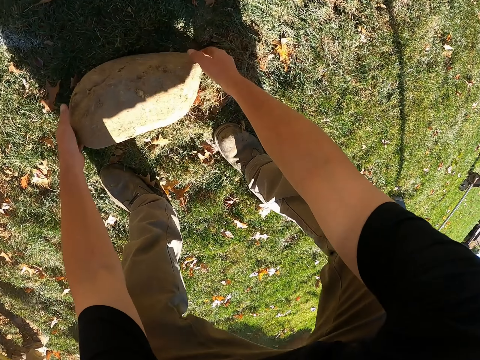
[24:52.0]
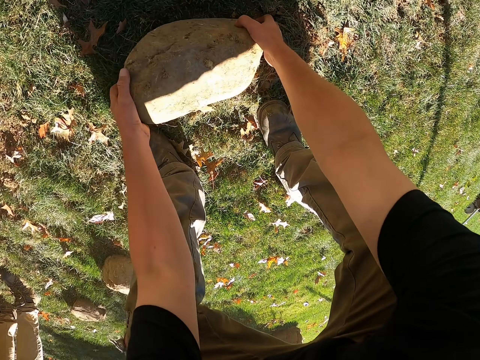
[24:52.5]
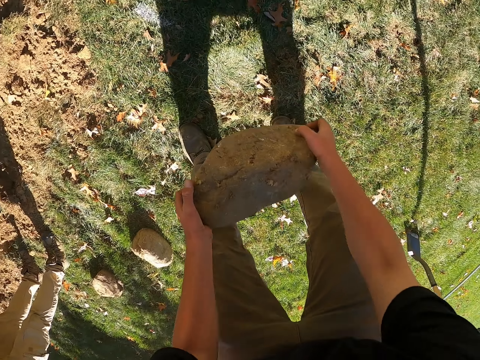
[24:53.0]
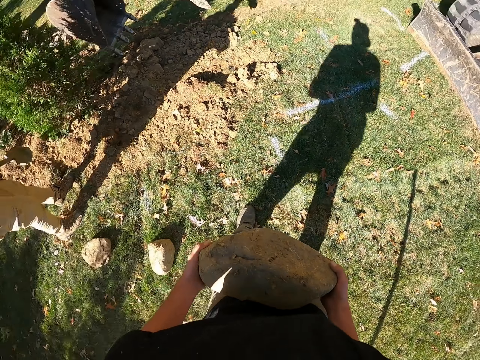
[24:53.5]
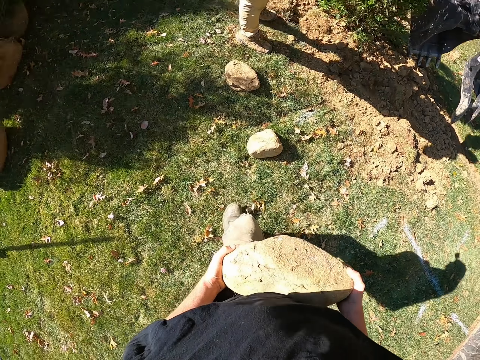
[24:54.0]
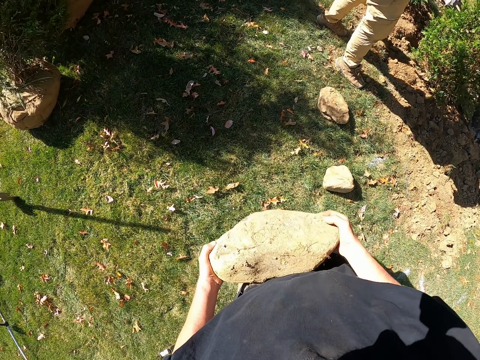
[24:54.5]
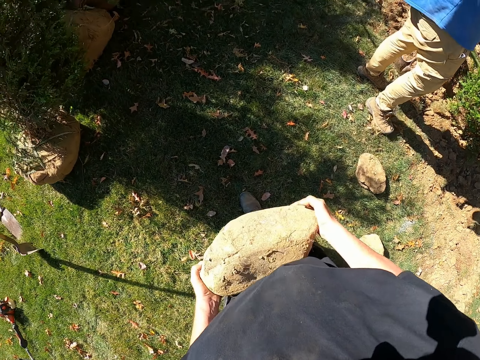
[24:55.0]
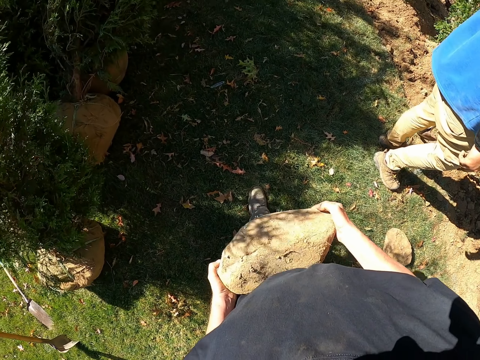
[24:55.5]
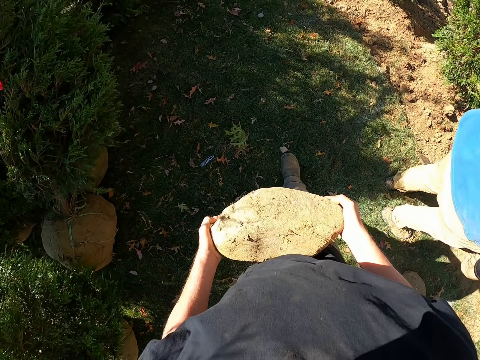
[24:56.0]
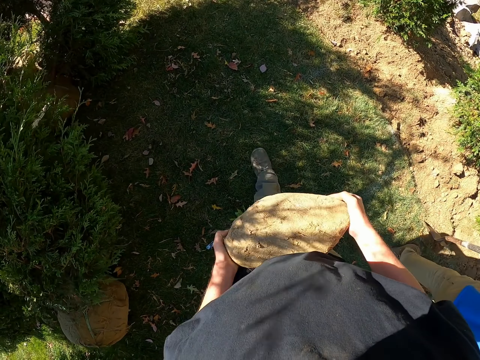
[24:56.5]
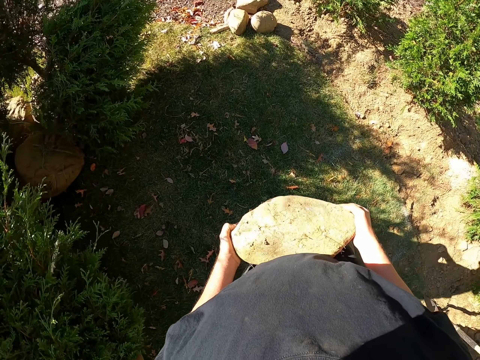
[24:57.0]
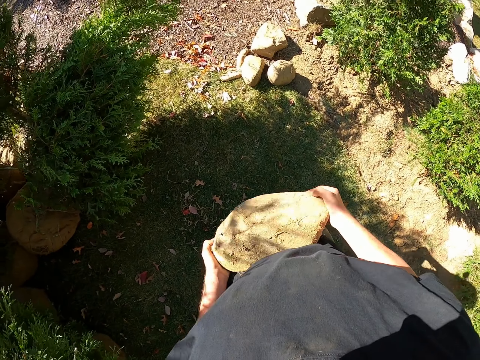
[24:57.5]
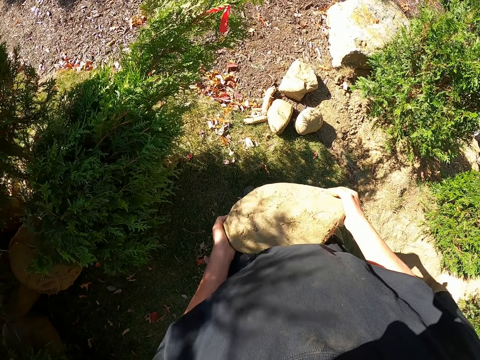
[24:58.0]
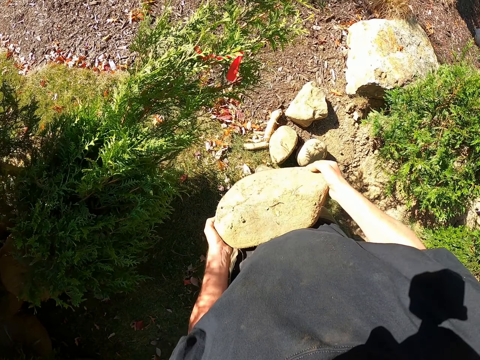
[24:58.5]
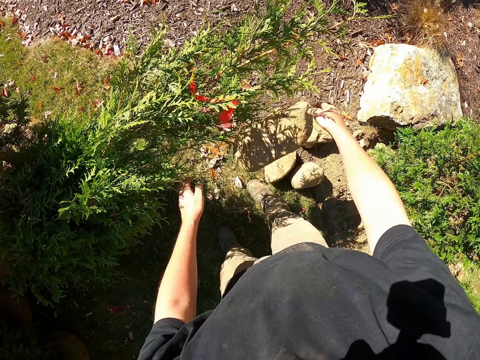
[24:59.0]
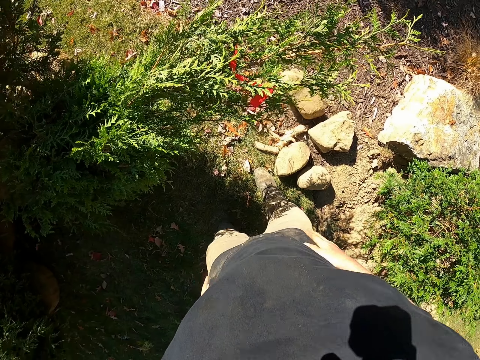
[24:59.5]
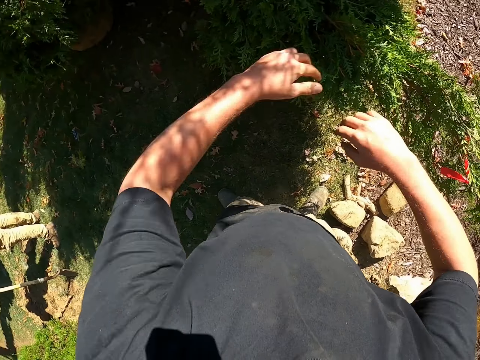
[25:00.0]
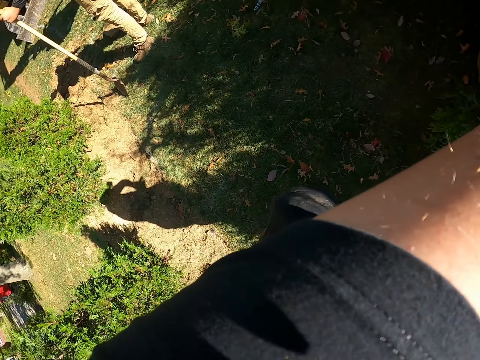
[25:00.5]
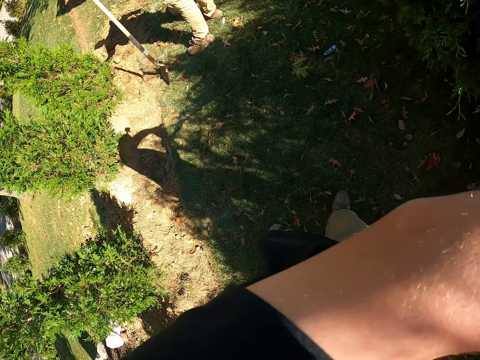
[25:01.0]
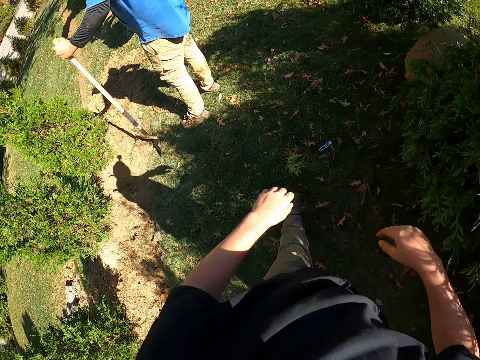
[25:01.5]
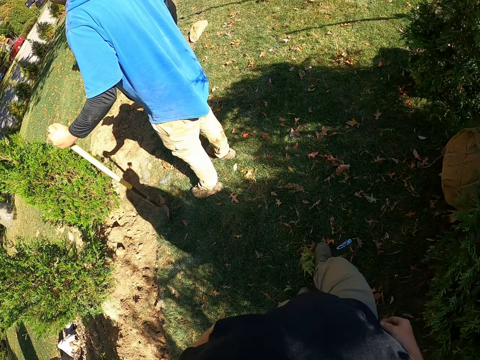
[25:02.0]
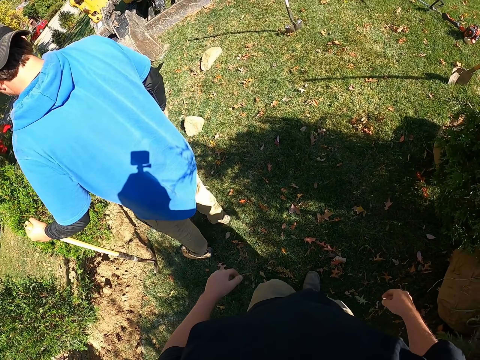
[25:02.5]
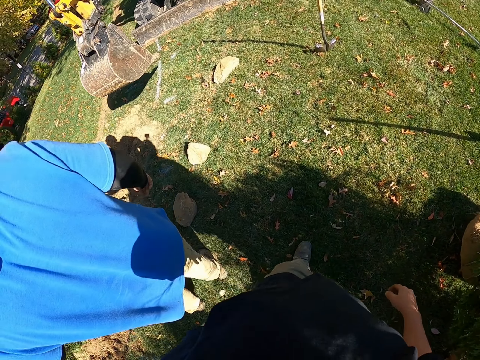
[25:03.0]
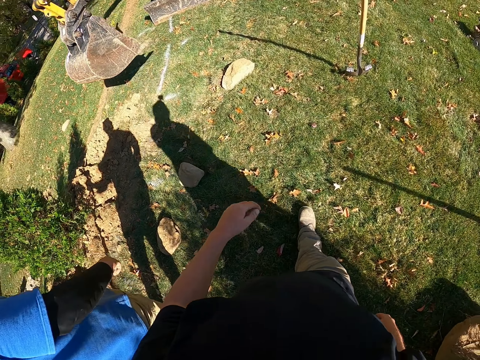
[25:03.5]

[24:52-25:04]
The camera wearer holds a stone and lifts up the stone. They walk and carry the stone. They throw the stone on the ground. They touch the t-shirt, lift the hands up, walk, and move the hands down. A man looks around.

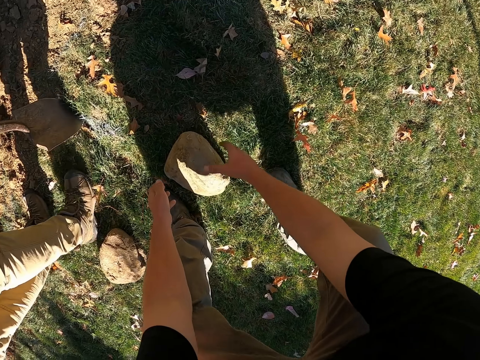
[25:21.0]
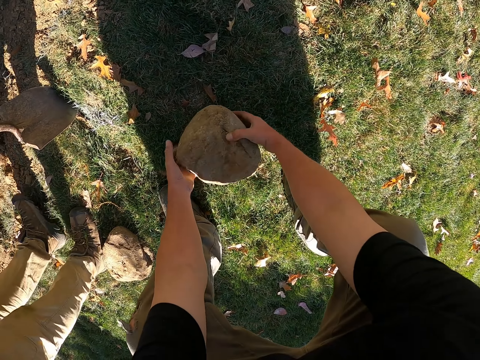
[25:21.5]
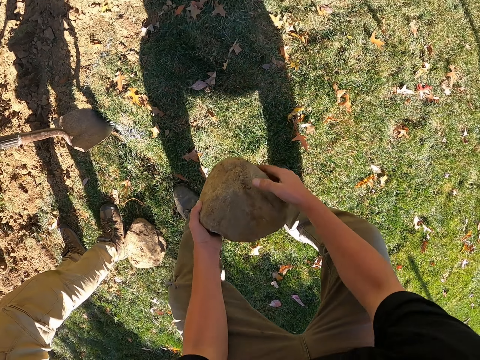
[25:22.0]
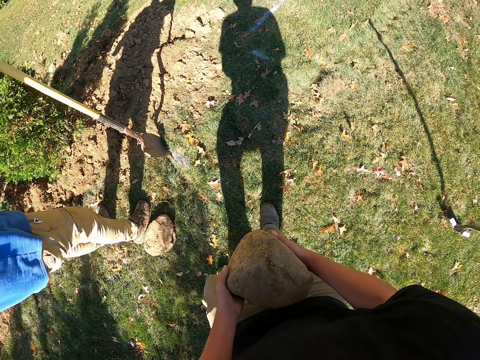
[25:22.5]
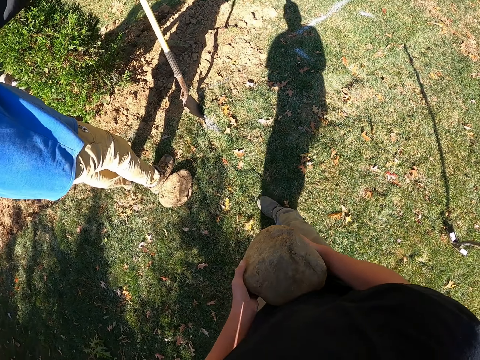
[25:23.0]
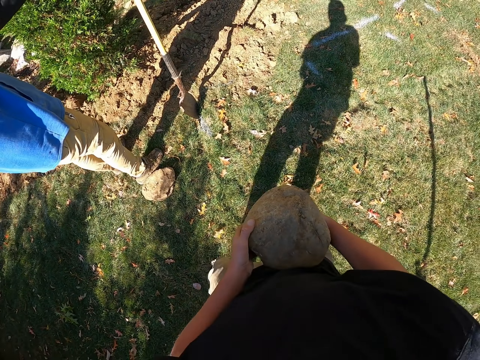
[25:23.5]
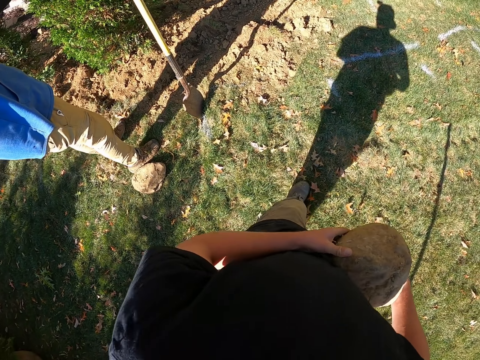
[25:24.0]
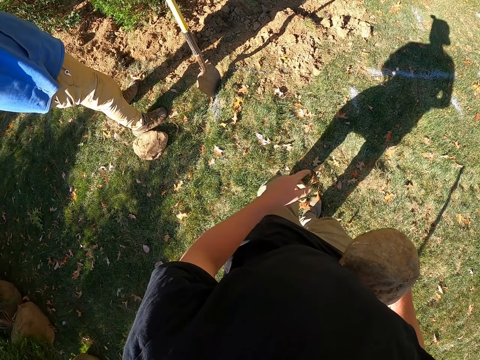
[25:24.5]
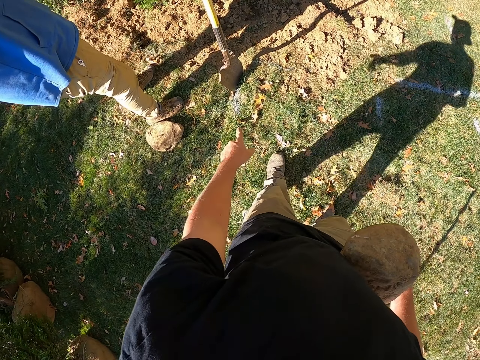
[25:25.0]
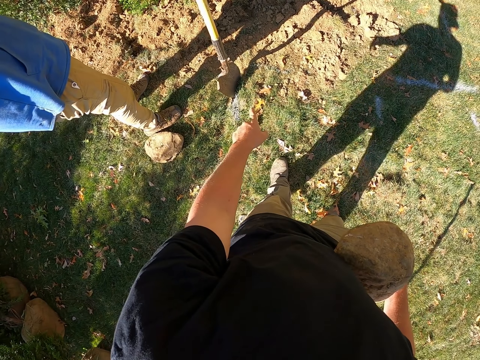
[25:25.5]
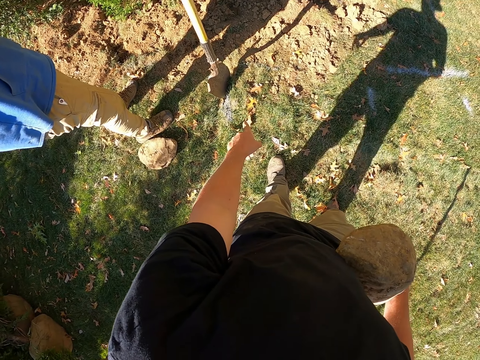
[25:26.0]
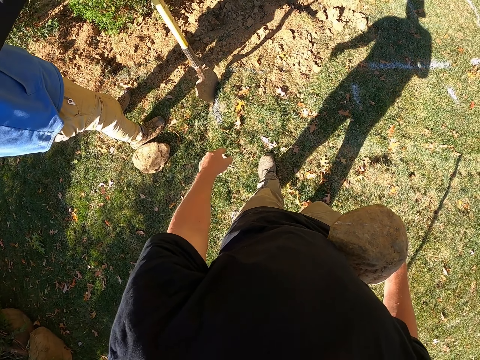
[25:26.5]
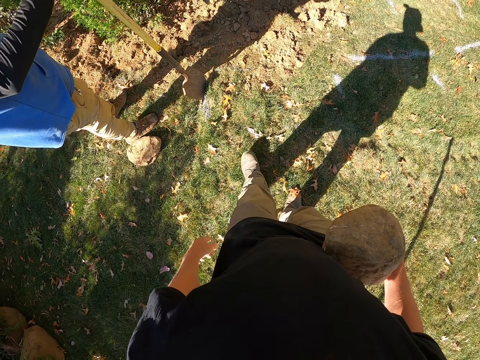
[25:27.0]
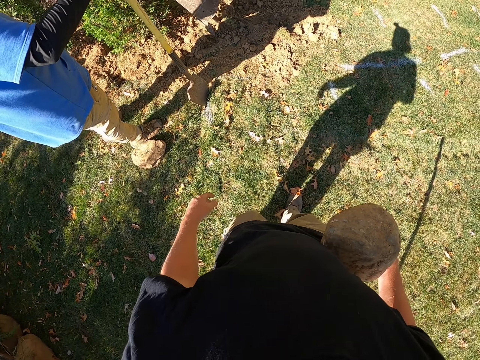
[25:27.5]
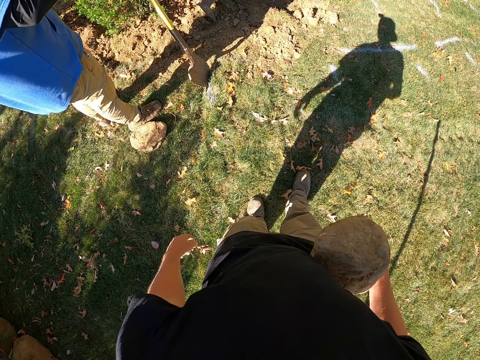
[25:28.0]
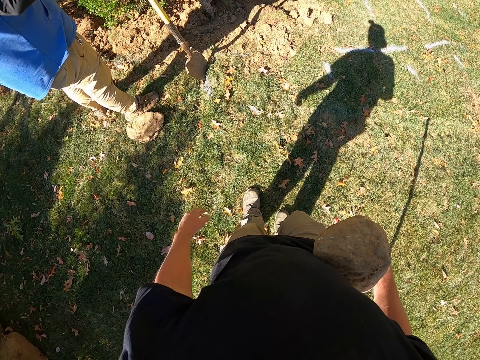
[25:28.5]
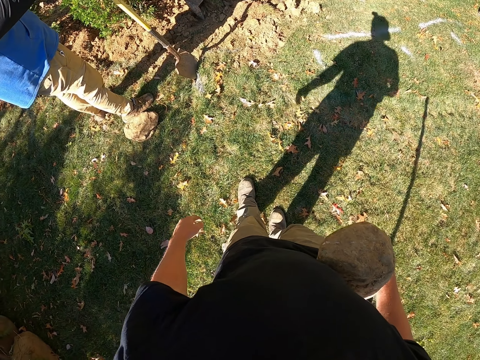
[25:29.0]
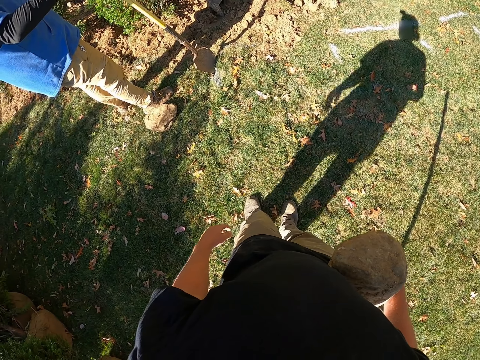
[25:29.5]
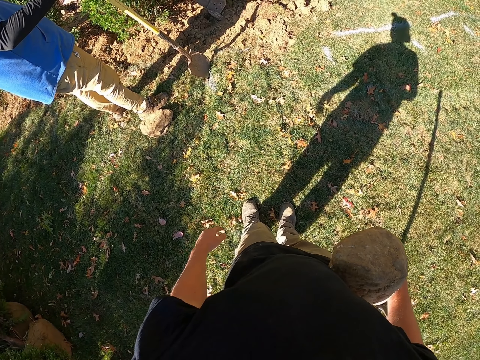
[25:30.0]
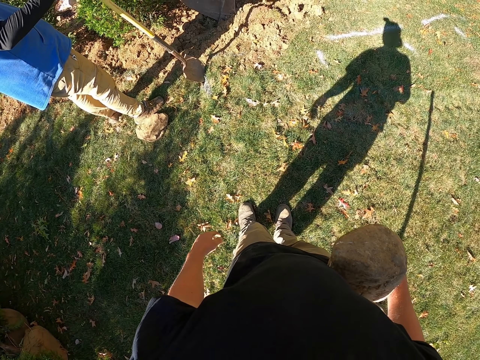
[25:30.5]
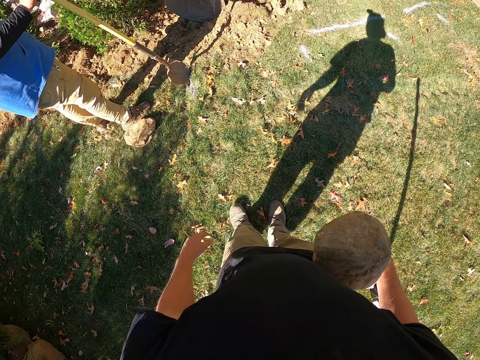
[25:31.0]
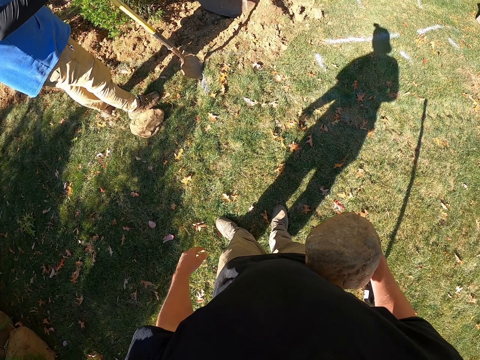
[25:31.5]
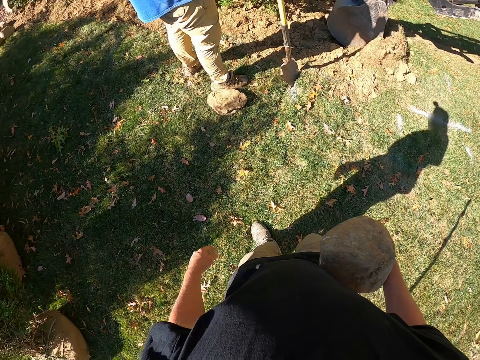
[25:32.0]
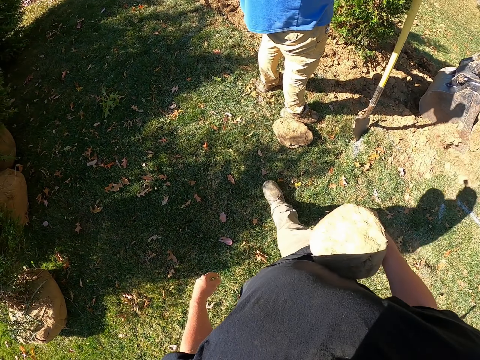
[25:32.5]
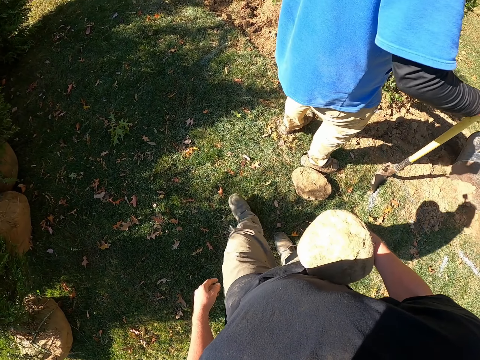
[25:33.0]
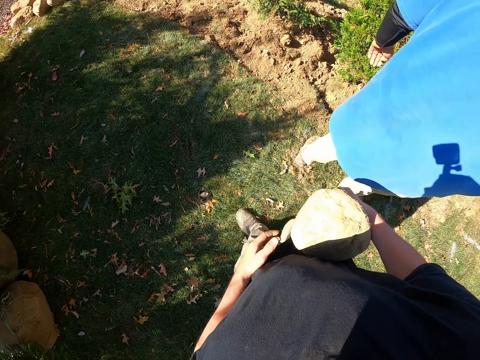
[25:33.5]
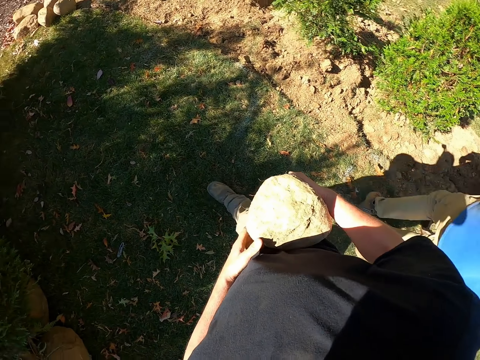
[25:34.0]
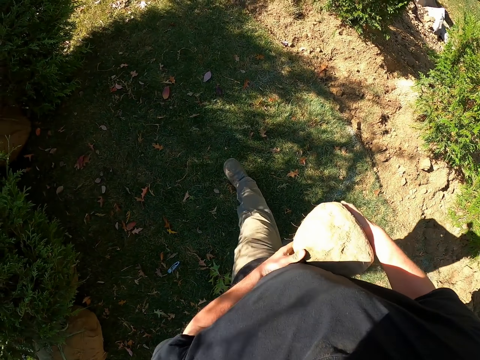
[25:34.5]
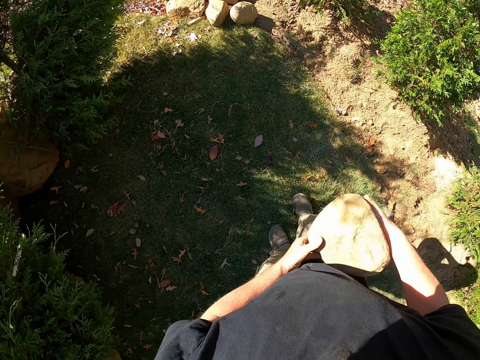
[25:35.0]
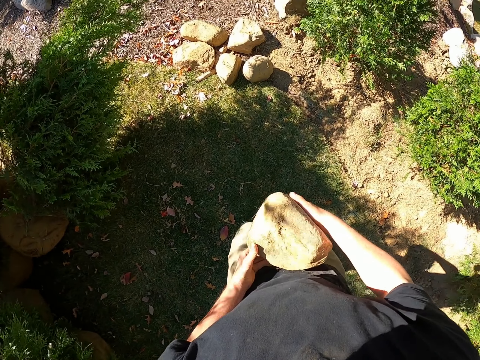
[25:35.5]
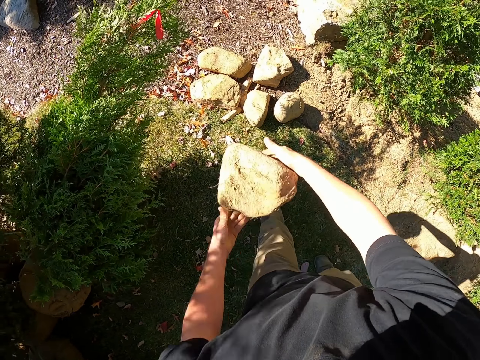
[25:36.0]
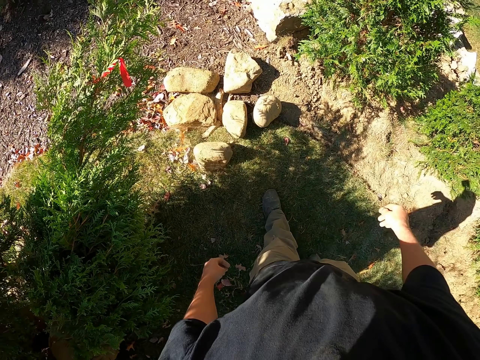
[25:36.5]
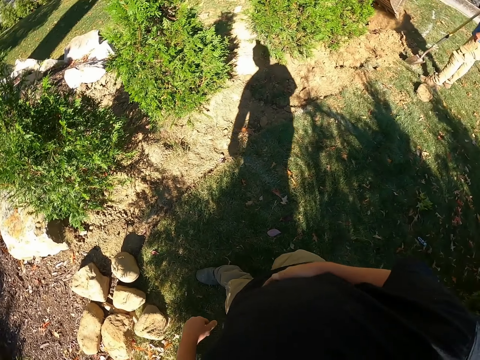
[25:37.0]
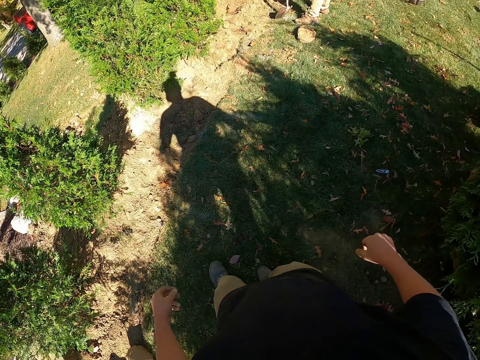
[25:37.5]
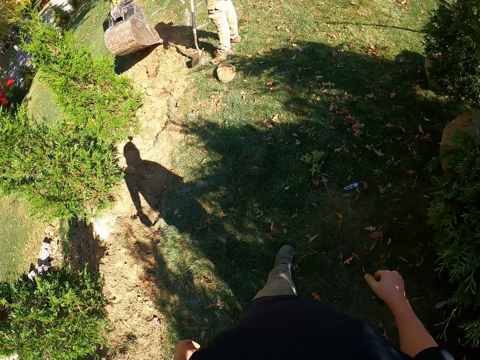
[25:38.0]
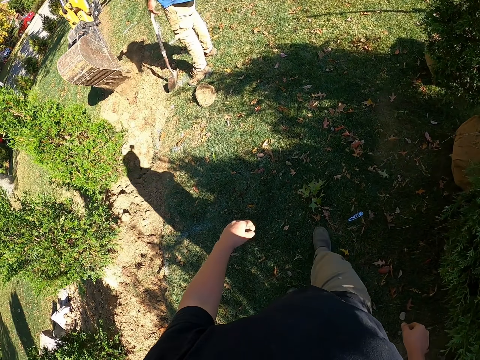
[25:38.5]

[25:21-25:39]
The camera wearer holds a stone and lifts the stone up. They walk and carry the stone. They point a finger on the ground. They move back, look around, walk, and hold the stone. They throw the stone on the ground. They turn around, wipe the hand, and walk around.
